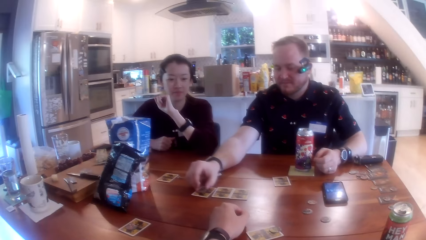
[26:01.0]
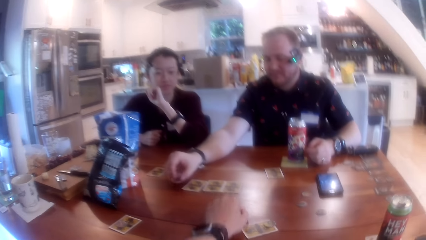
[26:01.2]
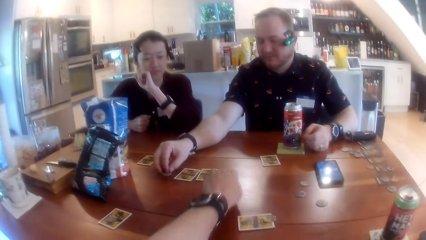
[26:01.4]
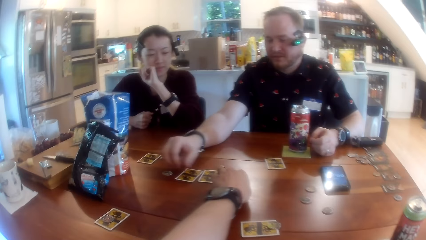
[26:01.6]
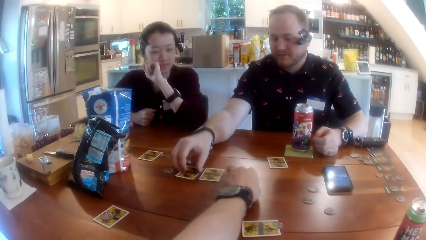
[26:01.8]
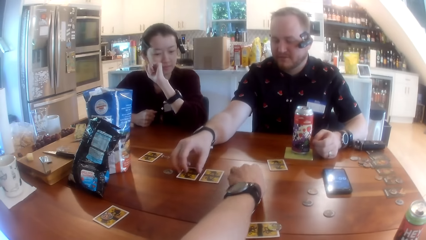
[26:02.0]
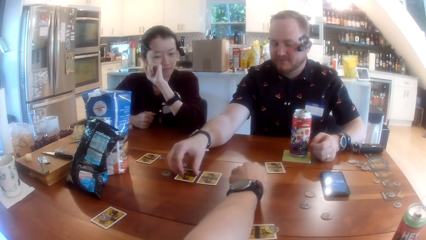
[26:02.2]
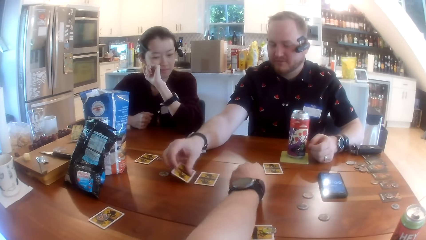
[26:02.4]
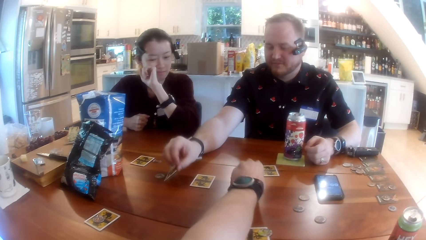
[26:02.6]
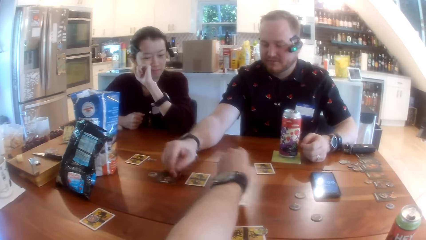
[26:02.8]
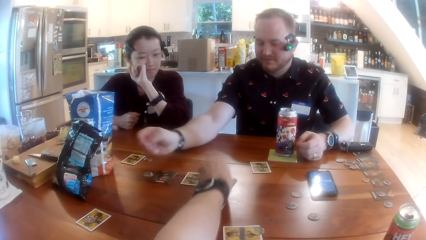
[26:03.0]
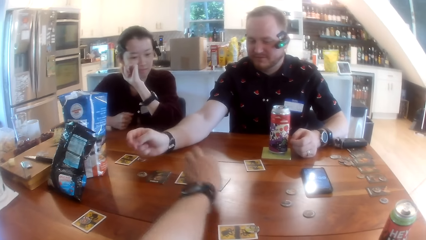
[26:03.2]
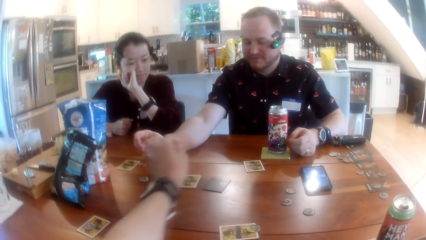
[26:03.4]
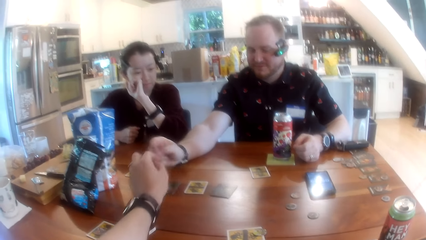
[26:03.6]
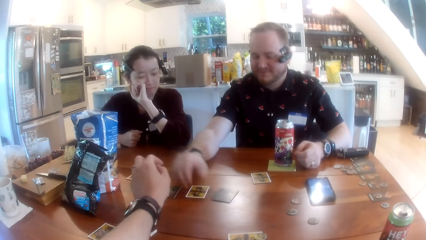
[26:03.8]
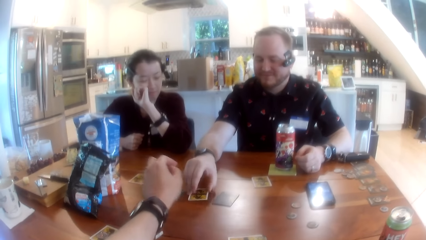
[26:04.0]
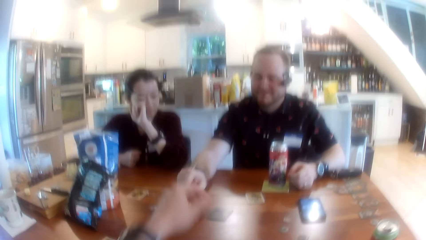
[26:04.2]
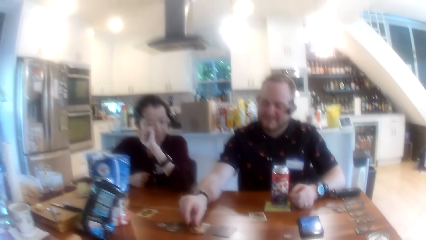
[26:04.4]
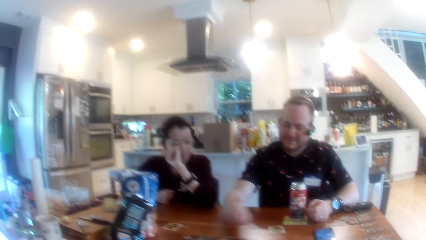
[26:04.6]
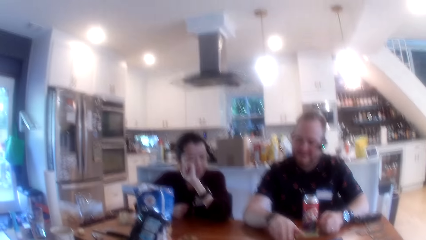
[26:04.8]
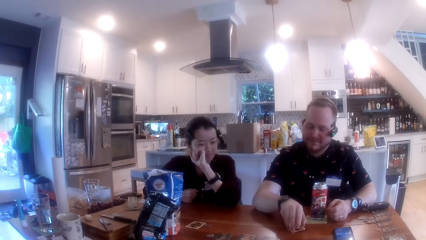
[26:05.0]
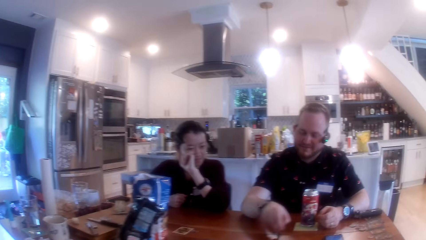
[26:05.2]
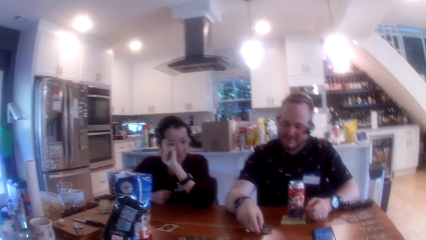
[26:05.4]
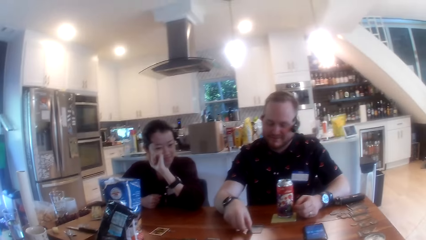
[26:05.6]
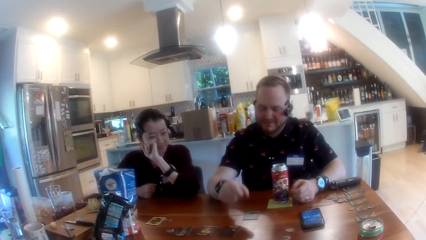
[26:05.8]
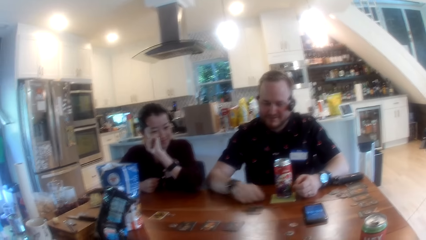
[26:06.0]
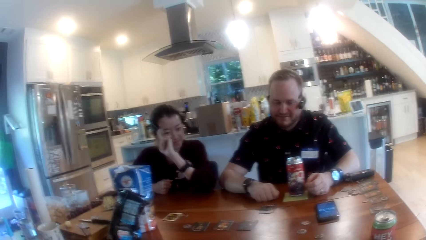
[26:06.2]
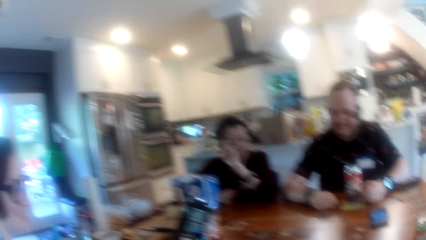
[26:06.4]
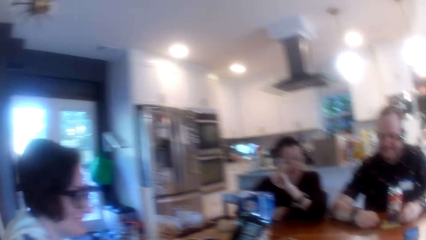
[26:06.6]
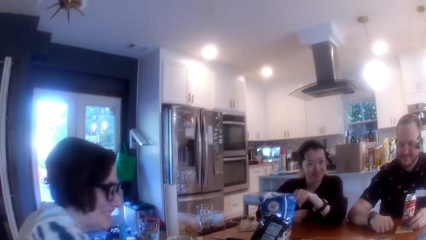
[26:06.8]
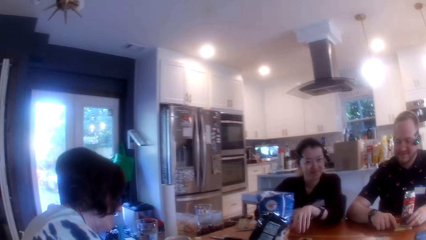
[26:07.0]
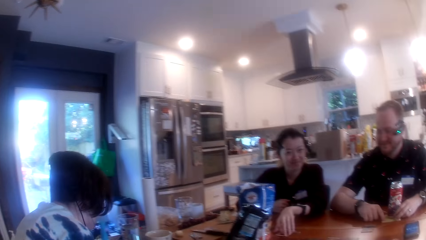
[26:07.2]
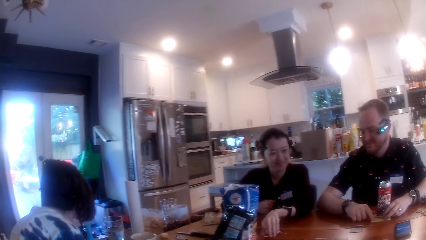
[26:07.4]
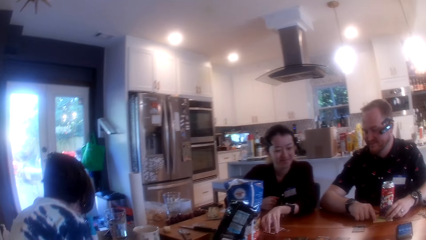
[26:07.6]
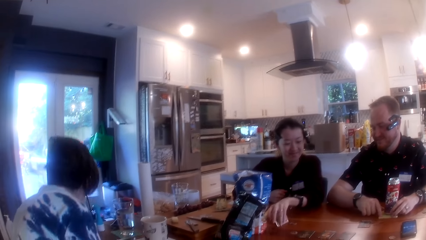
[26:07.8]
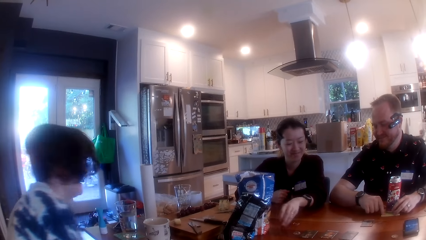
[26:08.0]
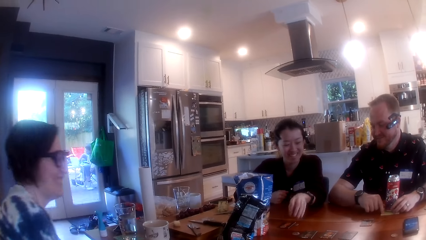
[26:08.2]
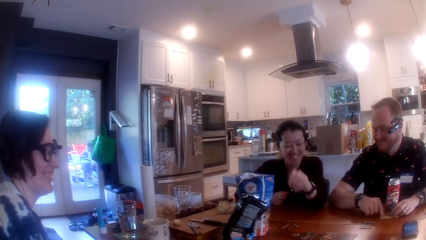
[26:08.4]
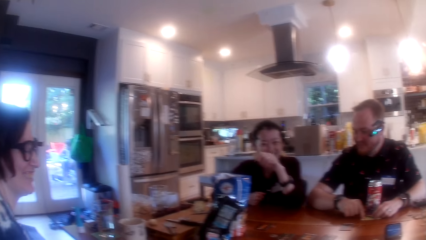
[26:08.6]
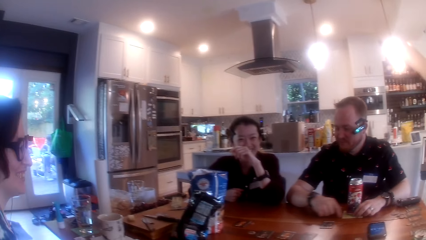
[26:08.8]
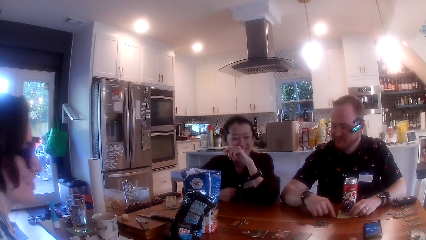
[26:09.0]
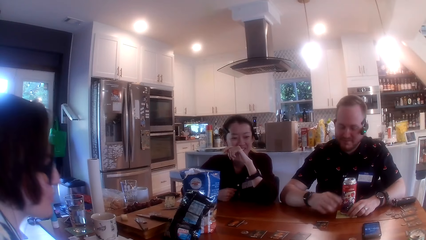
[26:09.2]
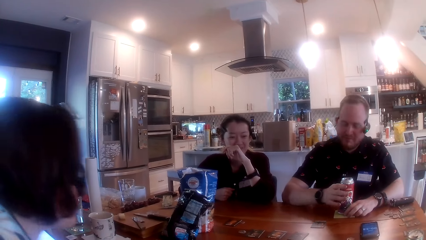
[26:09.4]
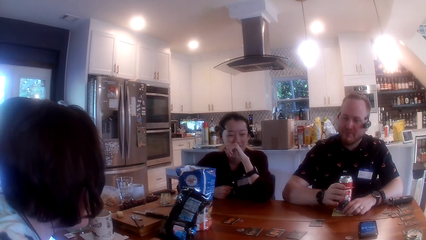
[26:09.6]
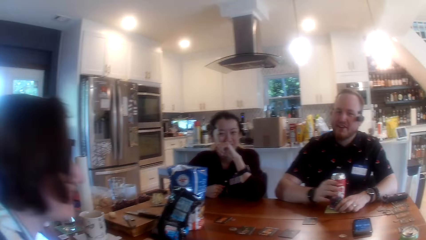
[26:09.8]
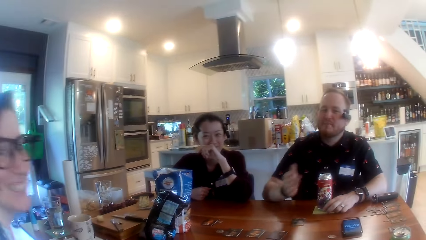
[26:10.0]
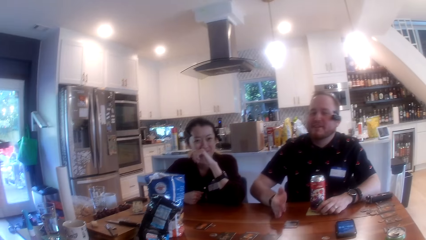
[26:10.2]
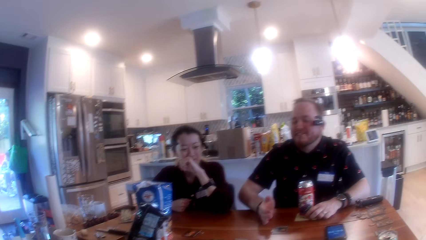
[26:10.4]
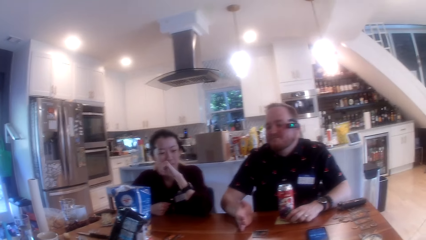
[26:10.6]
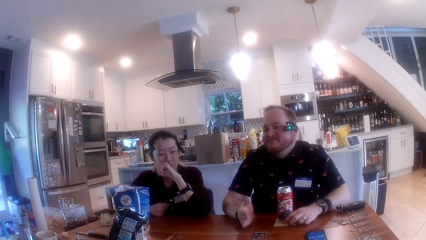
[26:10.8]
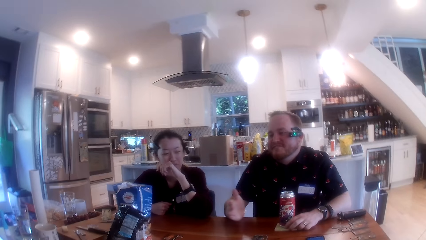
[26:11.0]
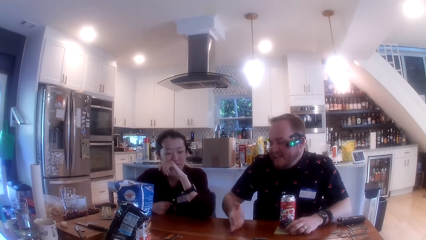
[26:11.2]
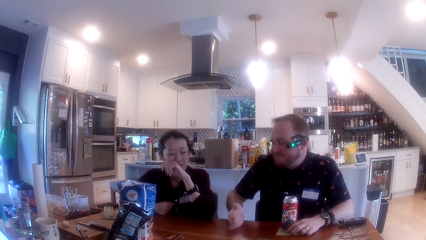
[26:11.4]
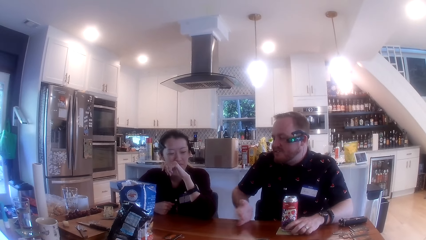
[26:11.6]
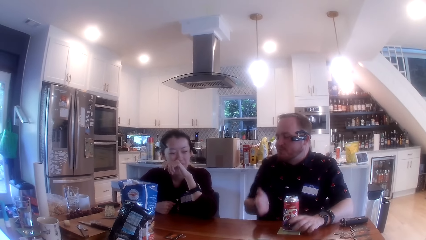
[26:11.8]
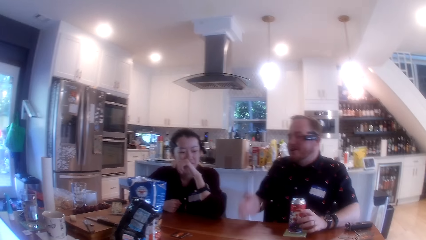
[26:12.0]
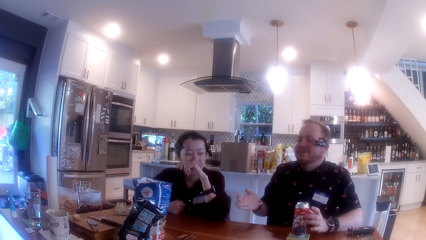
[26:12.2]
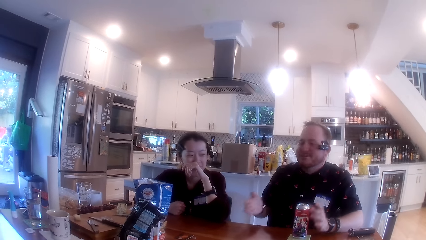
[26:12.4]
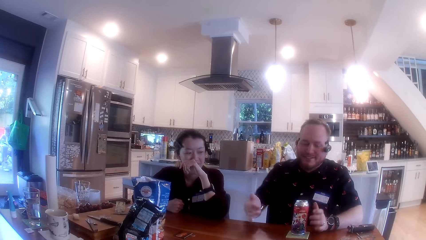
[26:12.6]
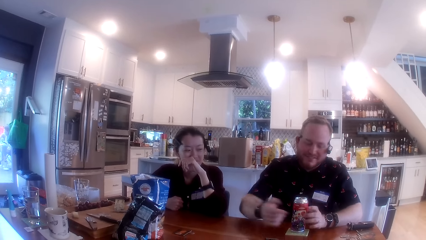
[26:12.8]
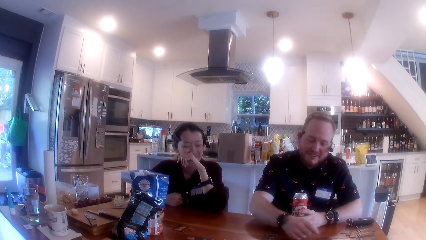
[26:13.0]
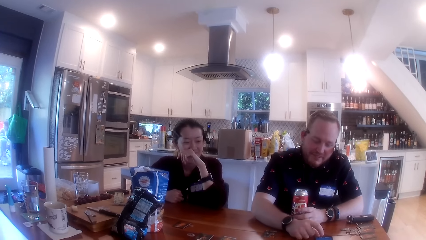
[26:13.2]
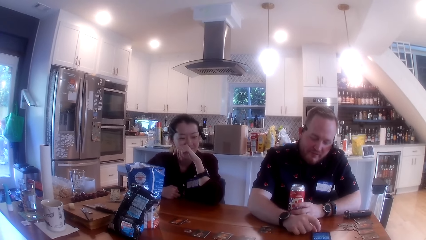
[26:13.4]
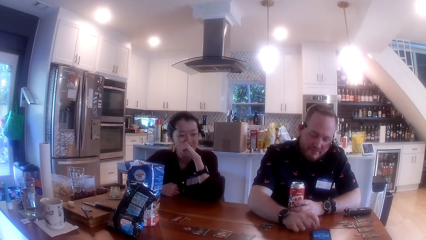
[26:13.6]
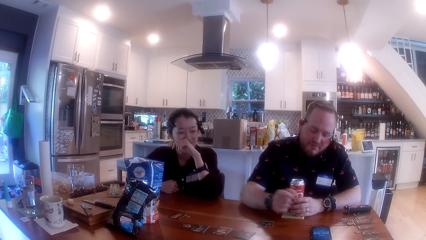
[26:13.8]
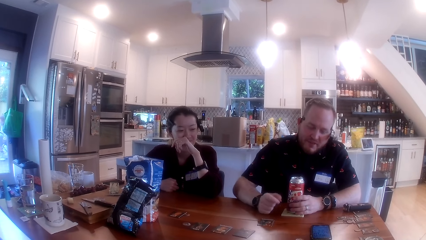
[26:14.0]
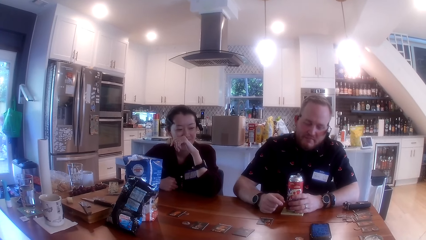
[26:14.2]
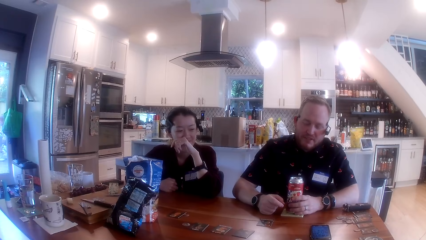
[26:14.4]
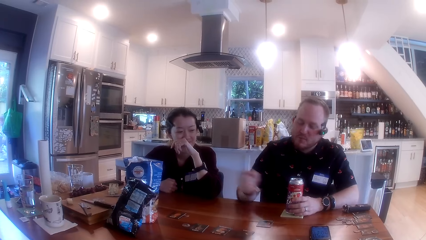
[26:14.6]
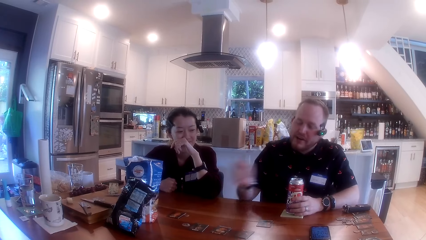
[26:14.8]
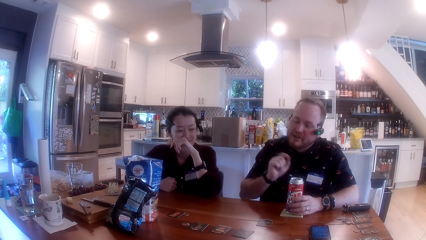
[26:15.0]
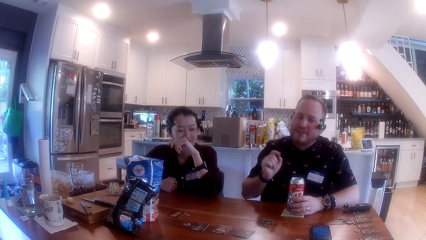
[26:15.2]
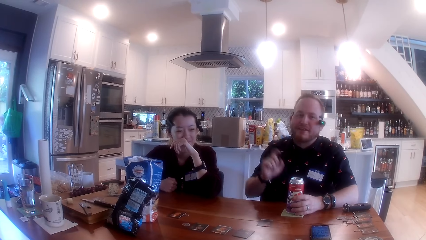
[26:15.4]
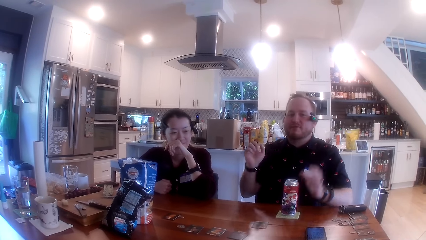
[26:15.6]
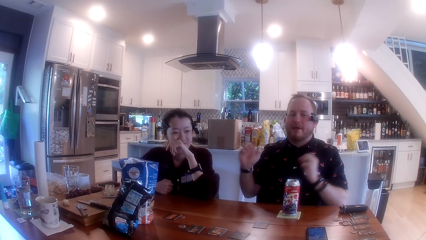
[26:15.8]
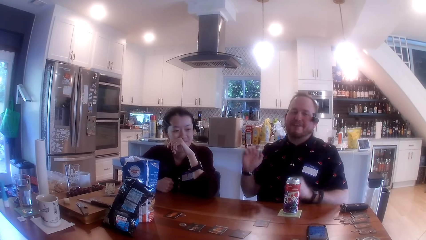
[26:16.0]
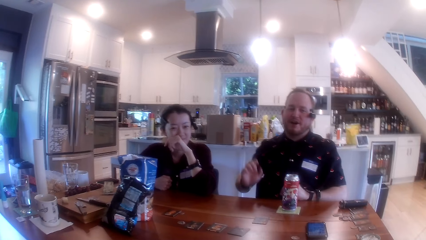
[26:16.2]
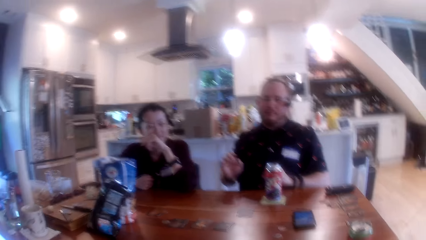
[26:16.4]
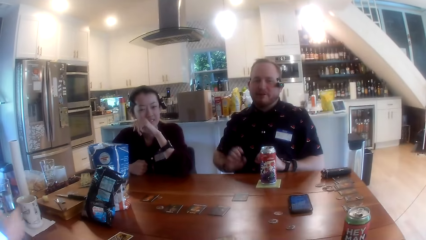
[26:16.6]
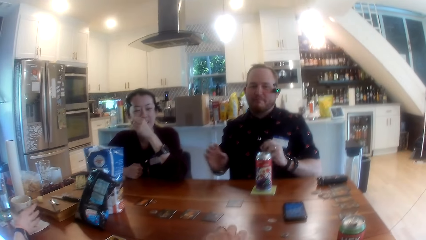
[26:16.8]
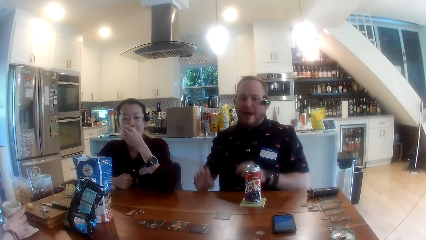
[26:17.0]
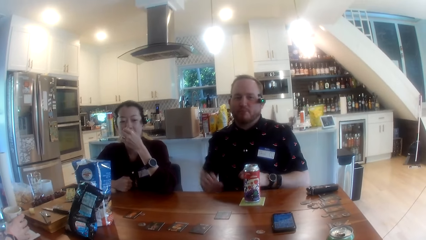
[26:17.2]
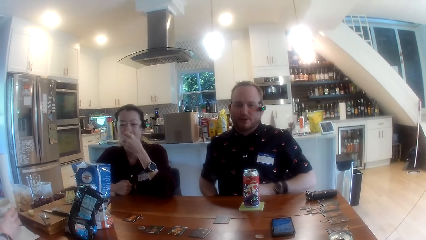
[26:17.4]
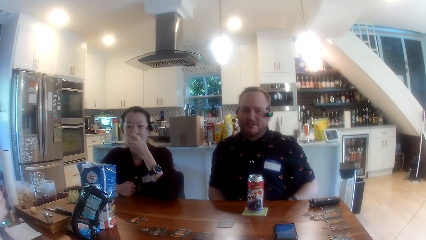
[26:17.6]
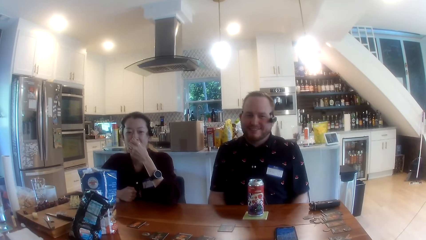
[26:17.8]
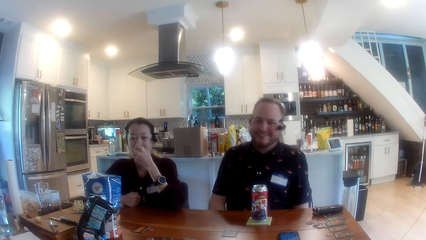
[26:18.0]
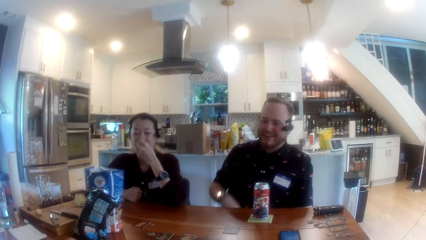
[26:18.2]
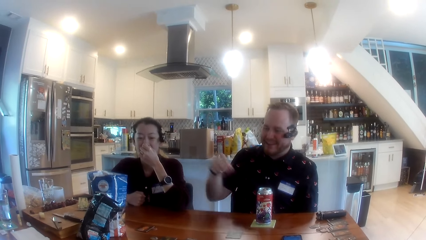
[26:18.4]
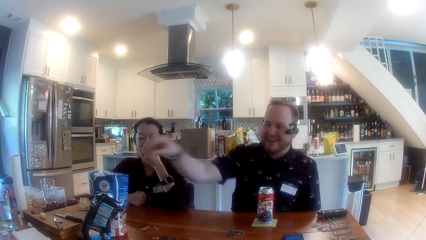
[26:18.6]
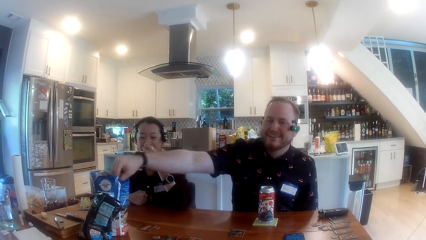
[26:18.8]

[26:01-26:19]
The man takes a token on a card with his right hand and puts the token on the table with his right hand. The camera wearer looks around. The man flips a card on the table with his right hand. The camera wearer flips a card on the table with his right hand. He collects the card. The man flips a card on the table with his right hand. The camera wearer talks. The man flips a card again. A woman flips a card on the table with her left hand. The man talks with the camera wearer. The man holds the canned drink with his left hand and taps on the screen of his phone on the table with his right hand. The man moves the hand. Another woman takes a mug from the table with her right hand.
